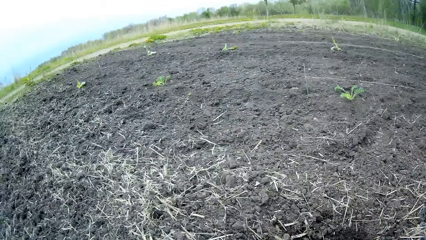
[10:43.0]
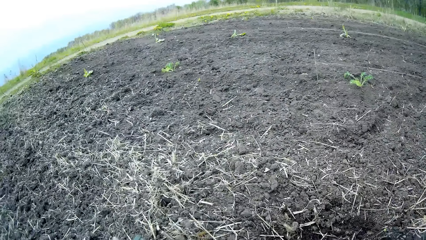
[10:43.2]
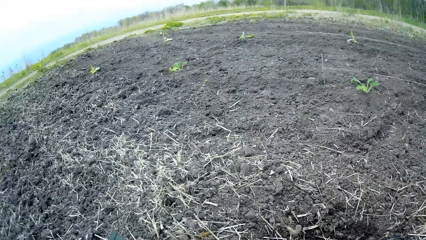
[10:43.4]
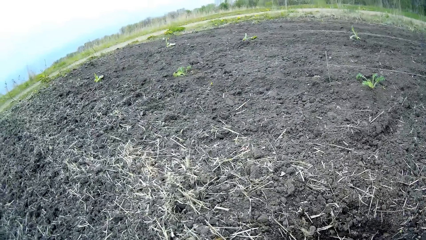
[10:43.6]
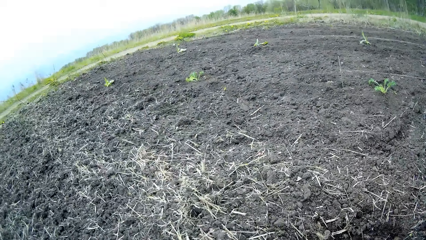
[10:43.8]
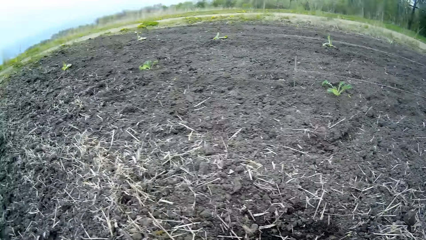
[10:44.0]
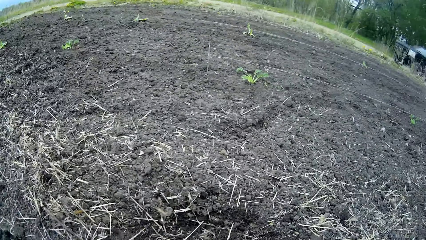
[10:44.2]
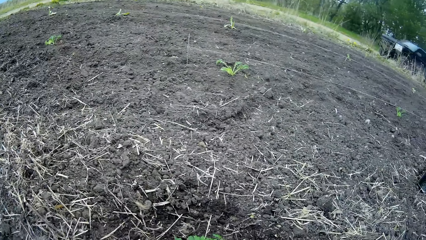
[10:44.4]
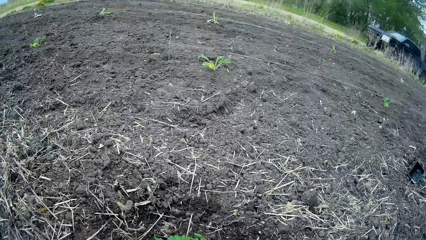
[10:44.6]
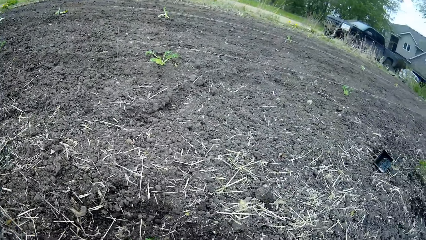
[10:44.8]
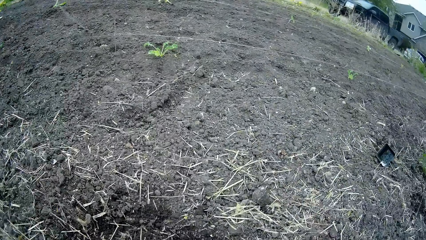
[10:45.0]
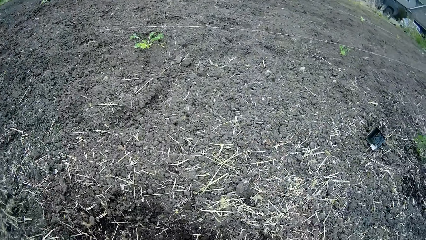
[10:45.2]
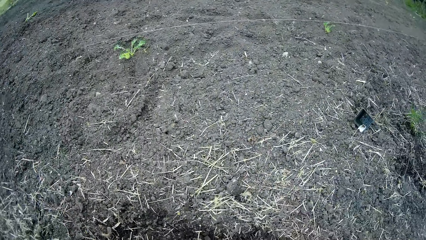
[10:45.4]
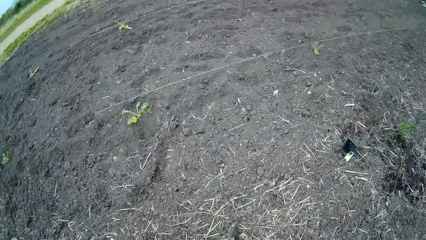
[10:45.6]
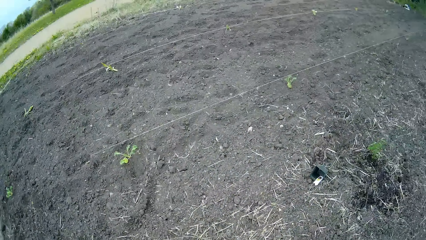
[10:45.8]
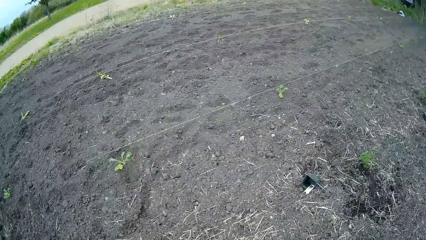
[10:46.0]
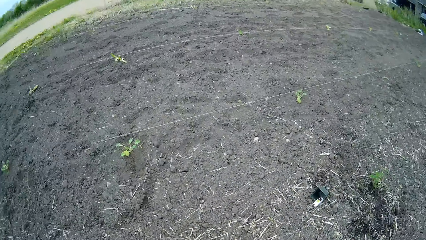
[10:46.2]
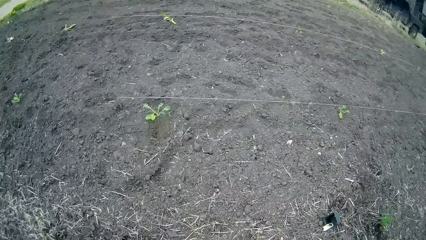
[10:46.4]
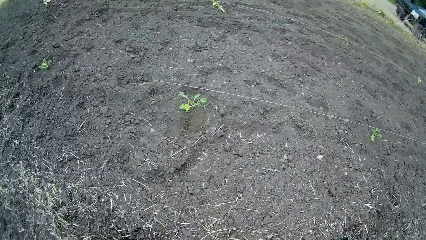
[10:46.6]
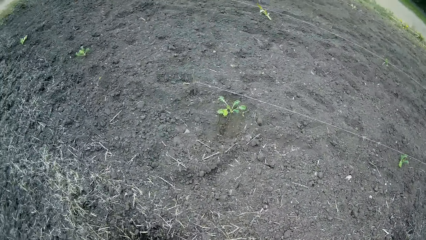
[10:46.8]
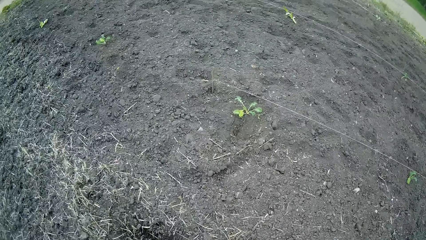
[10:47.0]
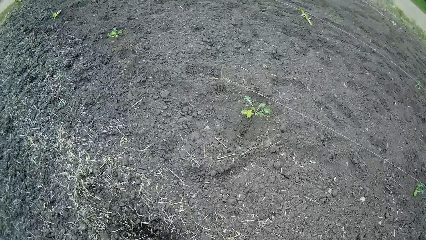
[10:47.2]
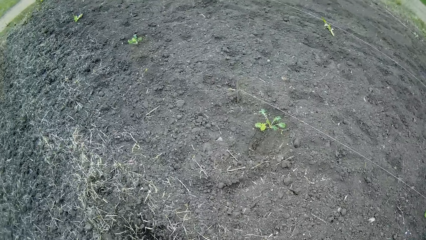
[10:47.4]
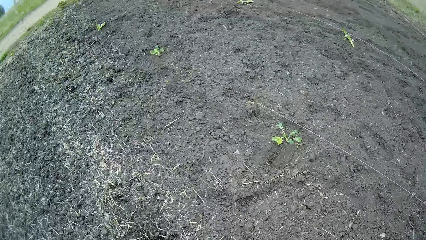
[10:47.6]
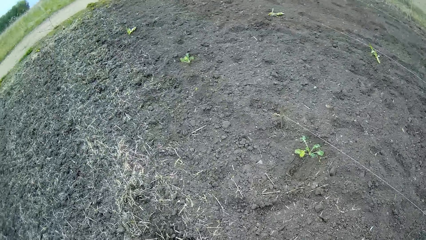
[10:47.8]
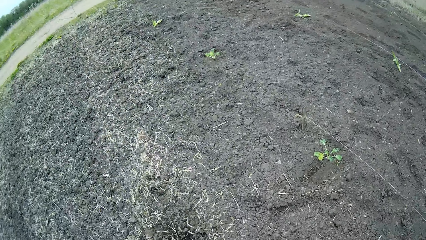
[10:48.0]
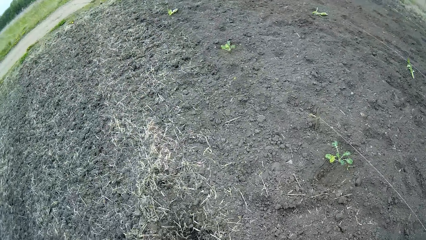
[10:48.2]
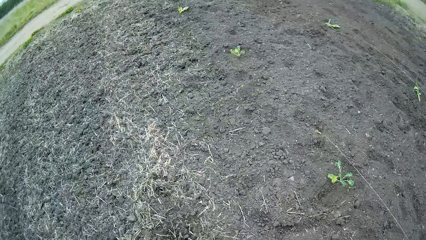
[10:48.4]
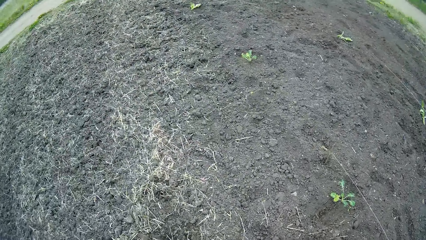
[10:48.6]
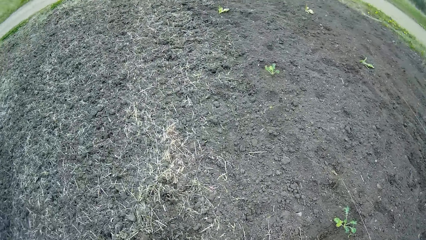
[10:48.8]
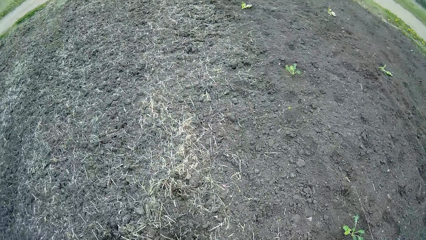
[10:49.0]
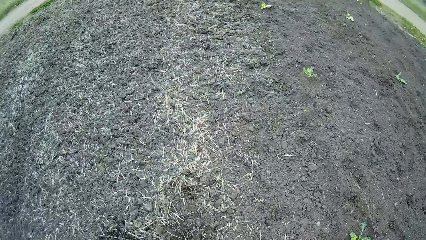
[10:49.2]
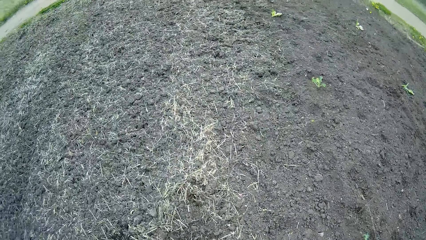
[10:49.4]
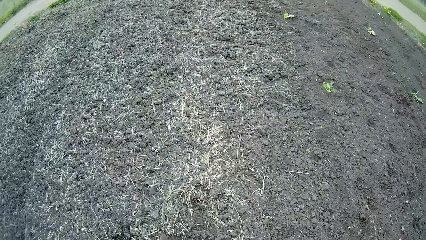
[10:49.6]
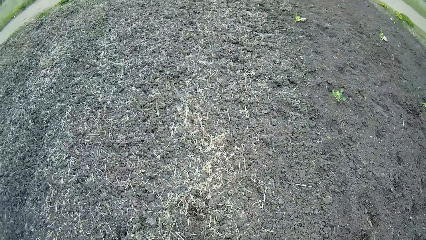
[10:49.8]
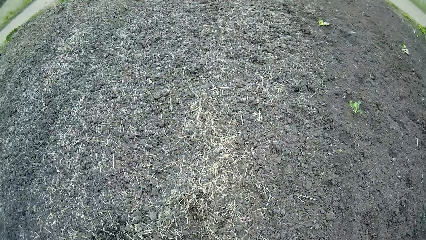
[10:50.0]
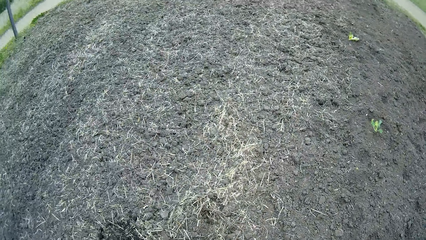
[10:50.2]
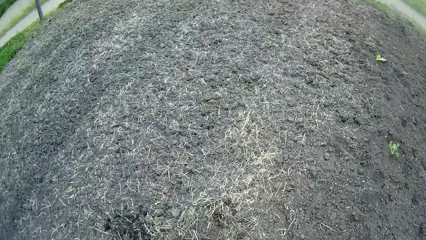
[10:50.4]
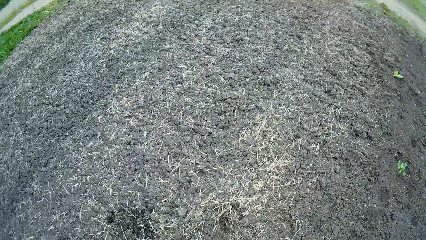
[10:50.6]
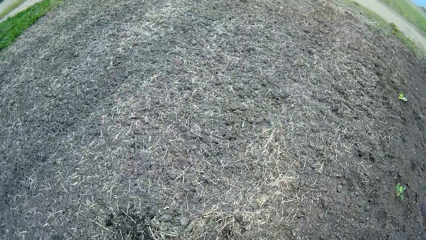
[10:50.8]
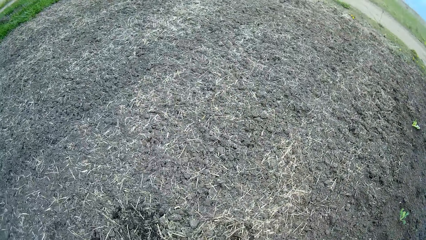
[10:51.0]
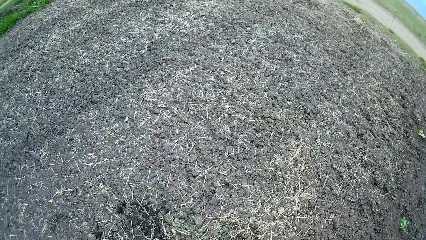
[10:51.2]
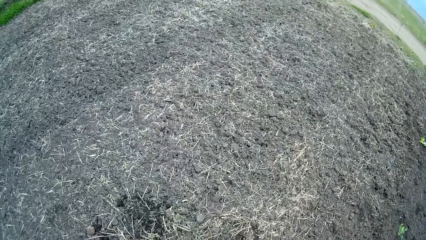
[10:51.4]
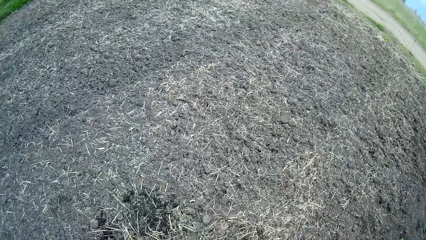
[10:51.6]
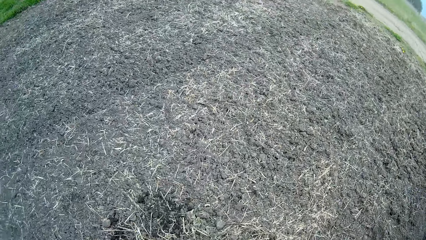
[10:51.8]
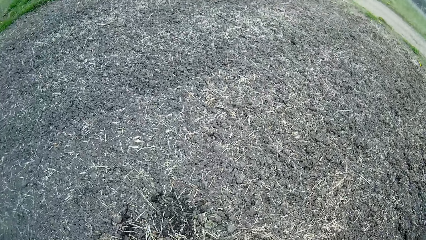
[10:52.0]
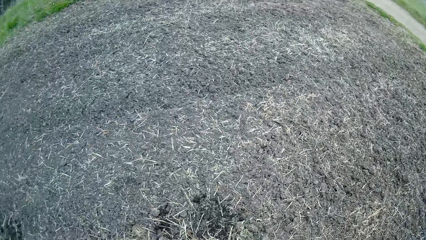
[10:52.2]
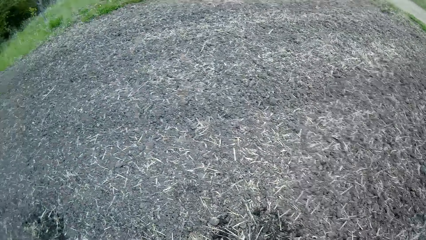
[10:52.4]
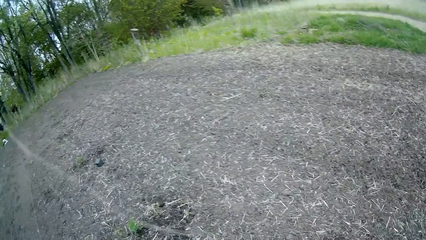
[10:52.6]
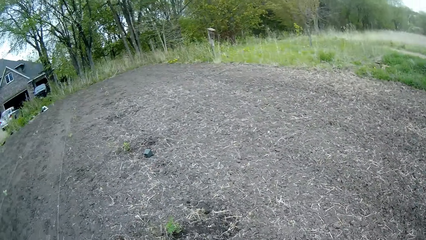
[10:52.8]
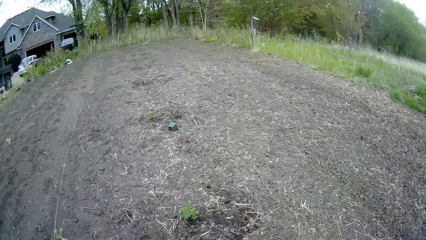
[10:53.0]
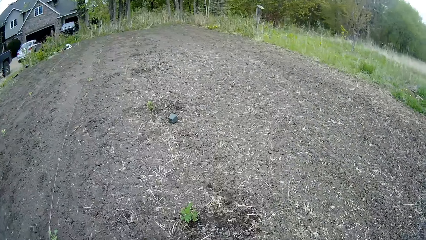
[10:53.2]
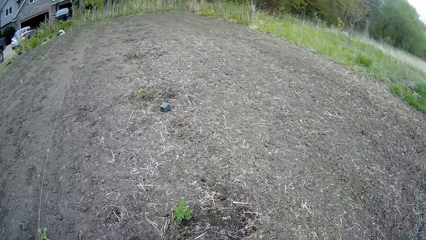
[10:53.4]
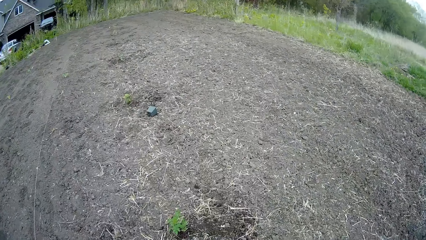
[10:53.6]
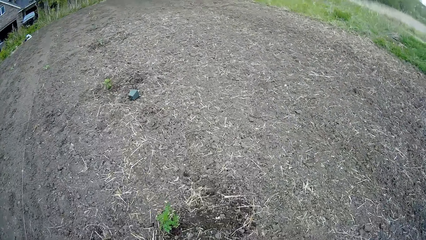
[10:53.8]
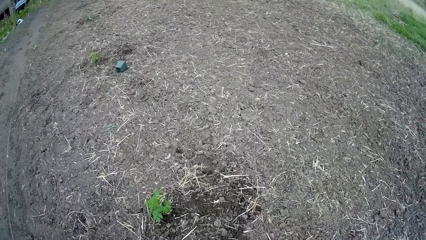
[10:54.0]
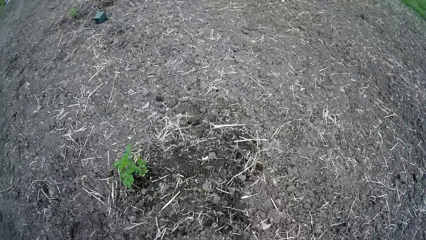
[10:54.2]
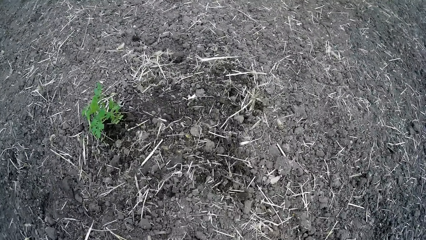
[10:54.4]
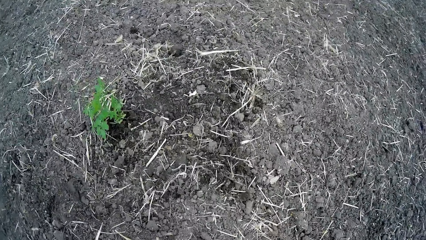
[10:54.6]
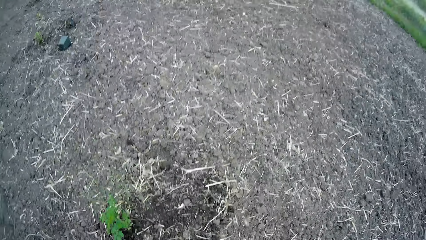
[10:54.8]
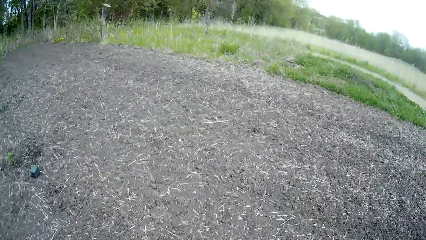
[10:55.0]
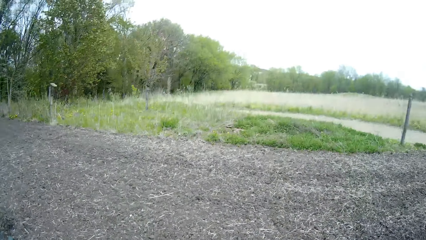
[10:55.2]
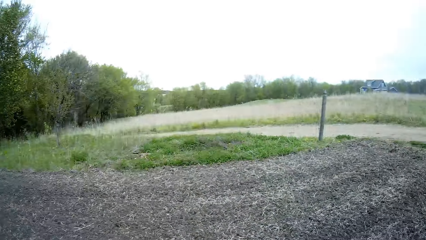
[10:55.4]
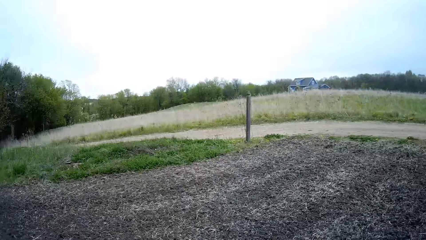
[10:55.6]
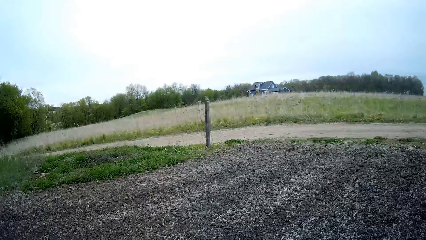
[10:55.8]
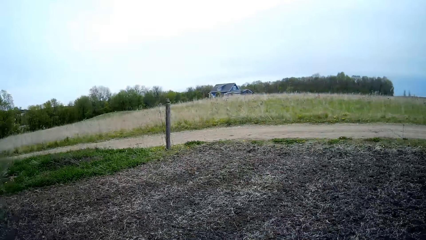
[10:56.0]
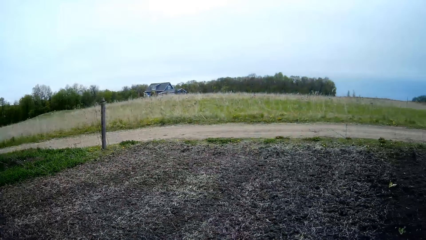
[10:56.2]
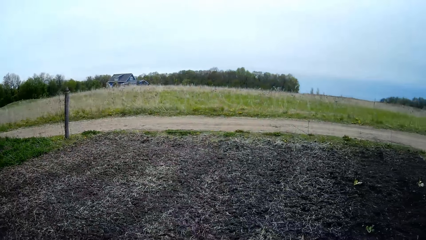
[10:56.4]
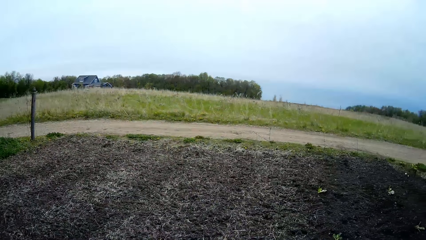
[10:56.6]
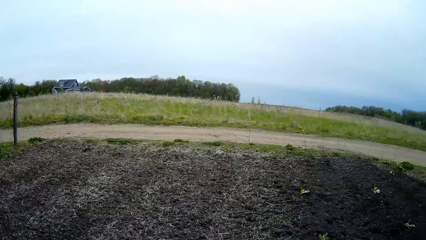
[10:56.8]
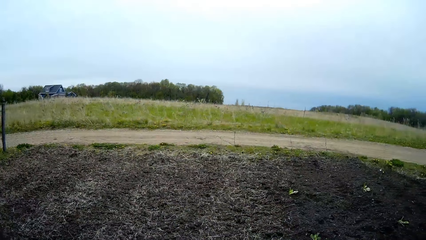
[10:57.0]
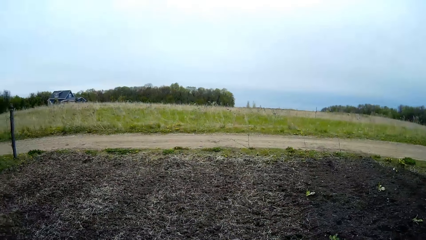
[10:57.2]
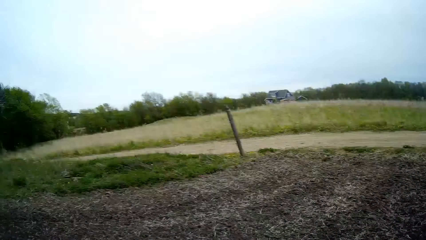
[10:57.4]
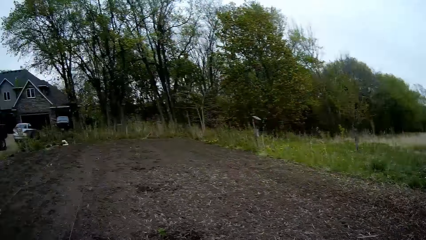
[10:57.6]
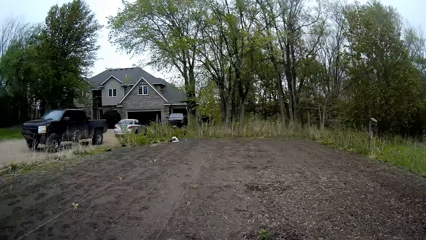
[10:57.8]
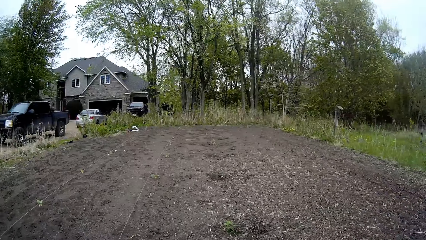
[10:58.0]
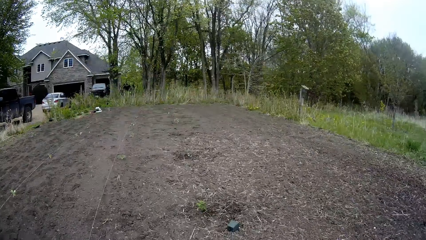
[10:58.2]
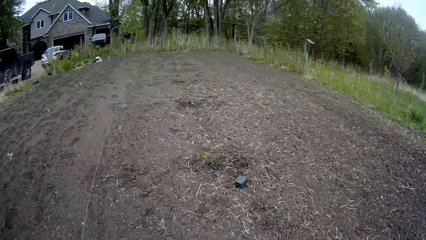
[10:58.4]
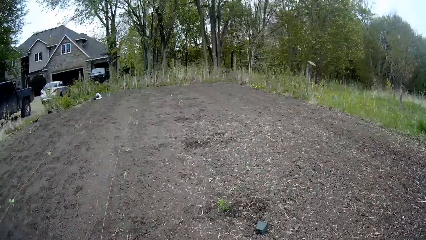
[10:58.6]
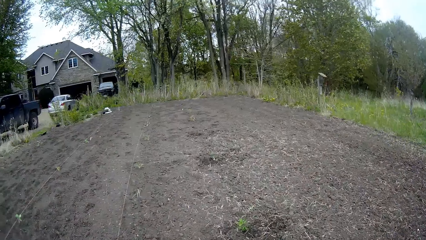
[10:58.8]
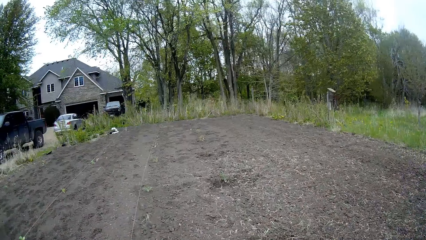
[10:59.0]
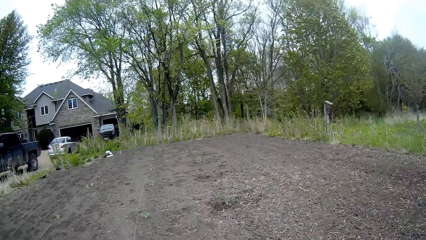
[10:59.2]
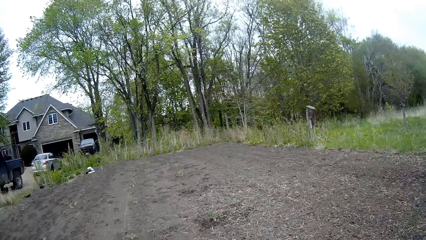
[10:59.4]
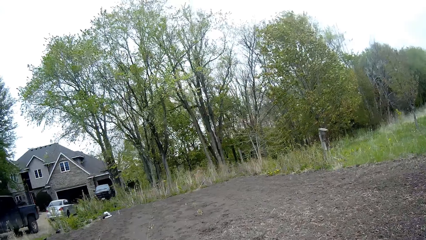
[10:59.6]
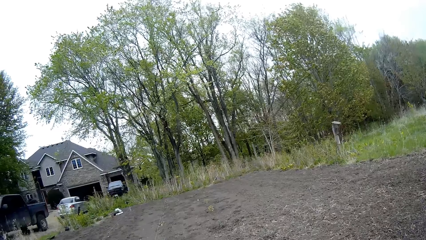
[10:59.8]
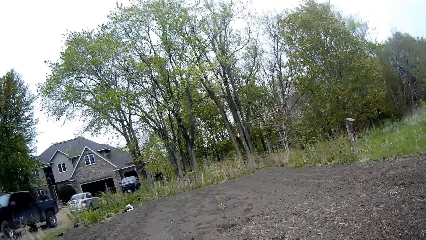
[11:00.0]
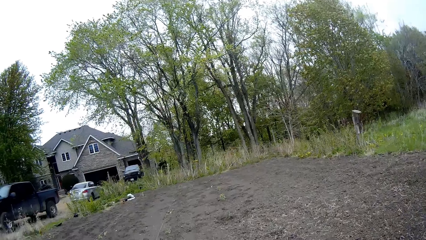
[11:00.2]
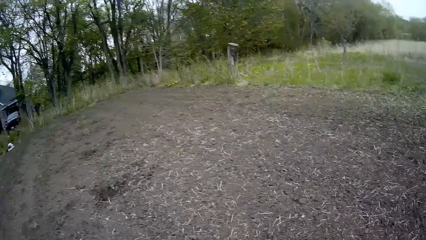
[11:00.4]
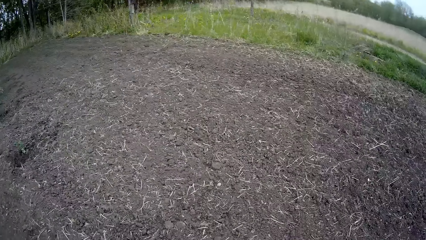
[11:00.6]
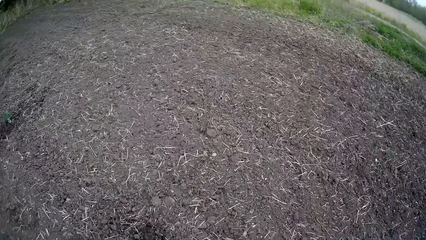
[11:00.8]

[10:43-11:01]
The camera wearer looks around.
